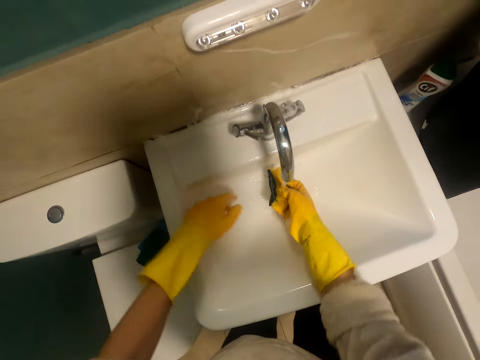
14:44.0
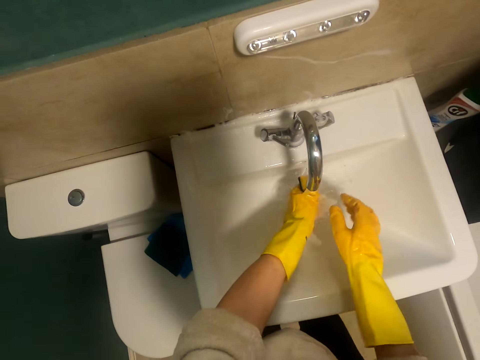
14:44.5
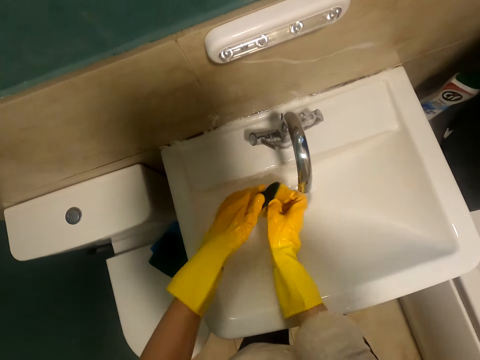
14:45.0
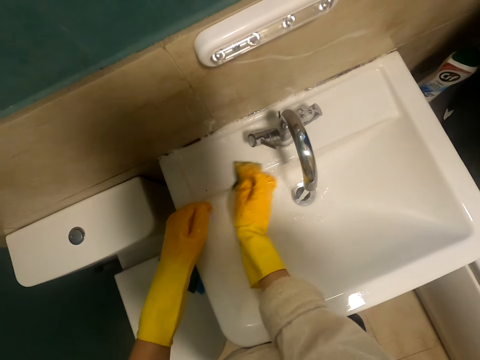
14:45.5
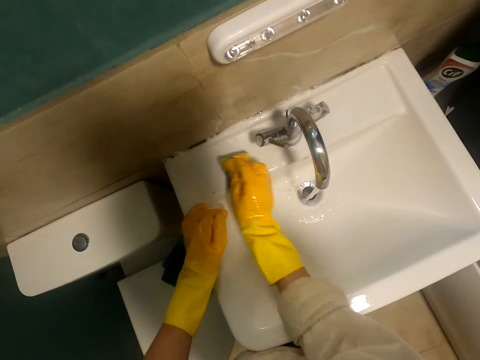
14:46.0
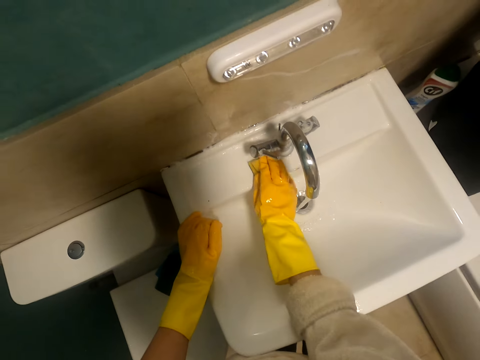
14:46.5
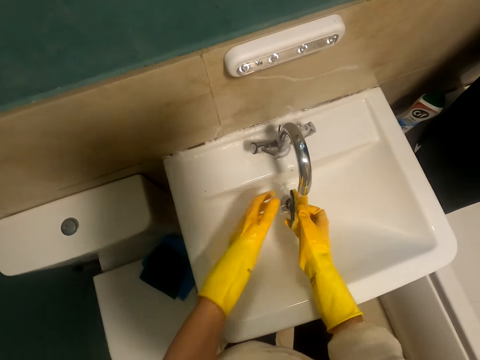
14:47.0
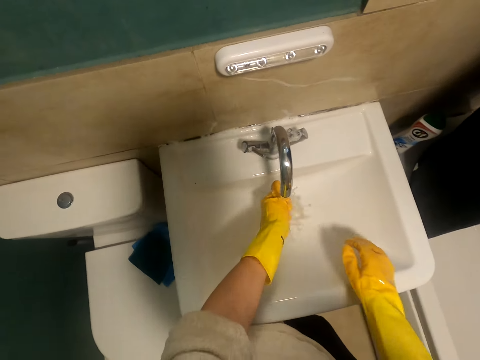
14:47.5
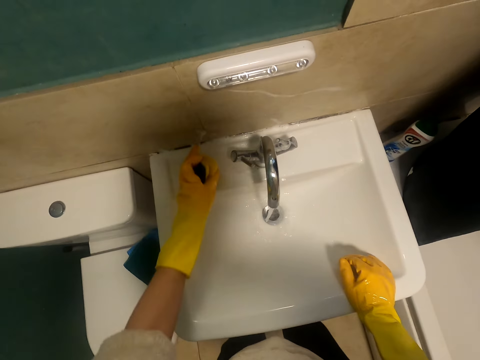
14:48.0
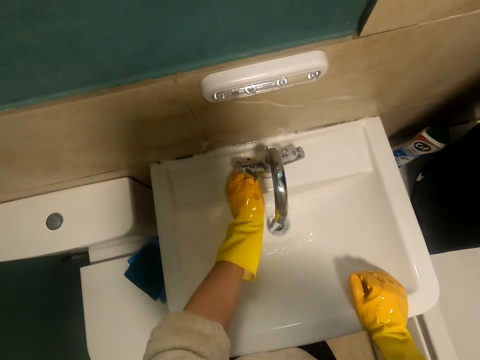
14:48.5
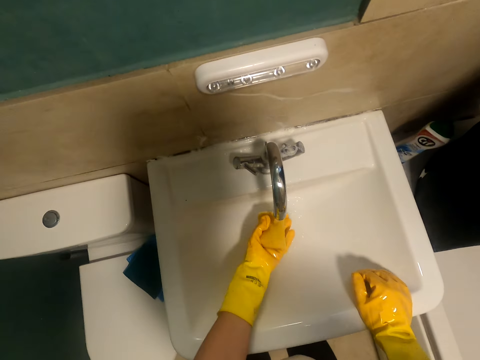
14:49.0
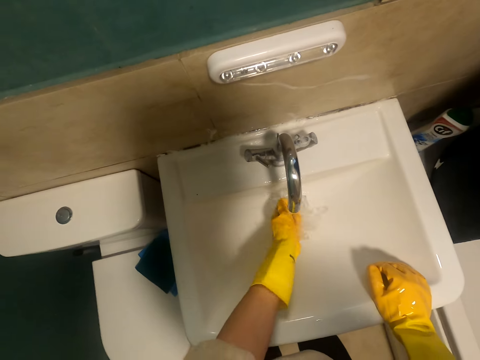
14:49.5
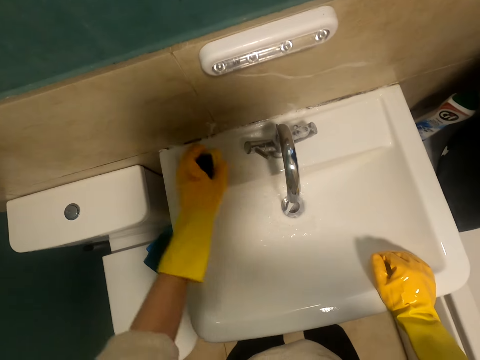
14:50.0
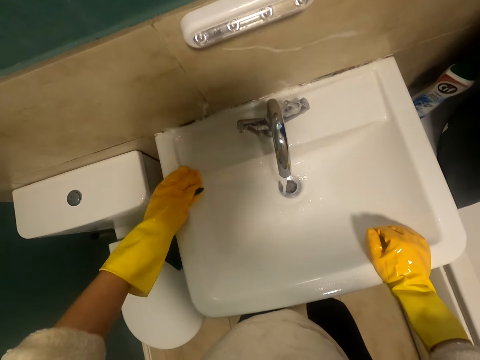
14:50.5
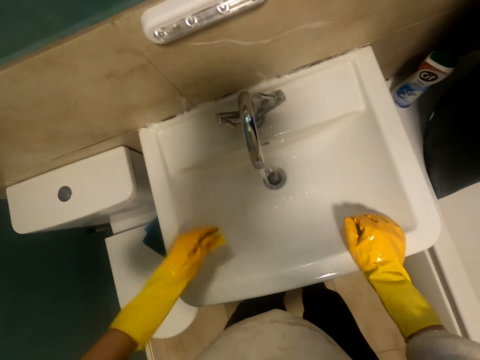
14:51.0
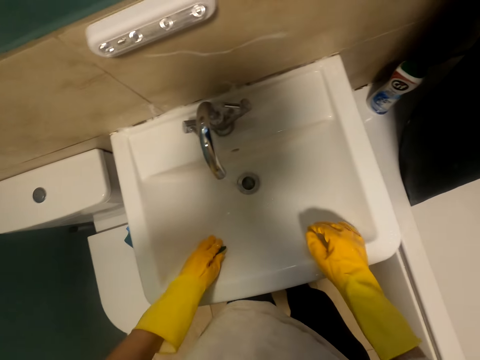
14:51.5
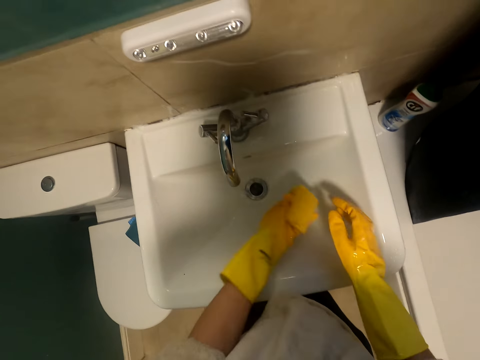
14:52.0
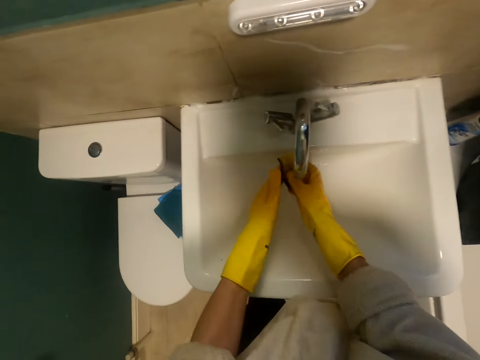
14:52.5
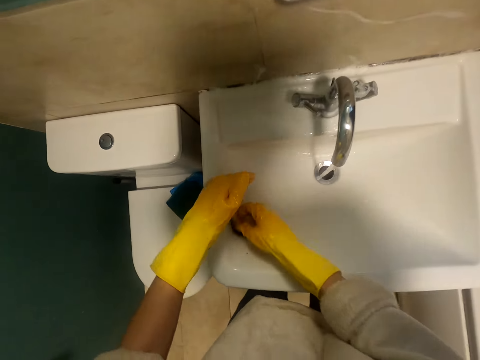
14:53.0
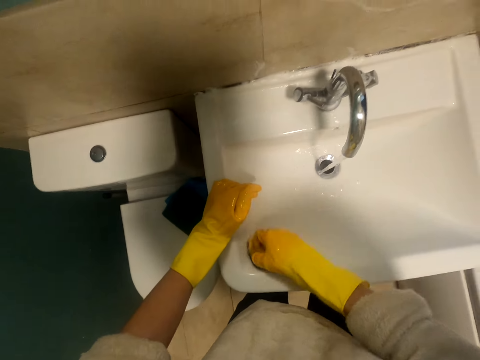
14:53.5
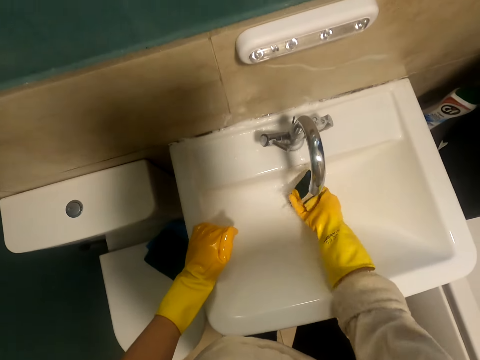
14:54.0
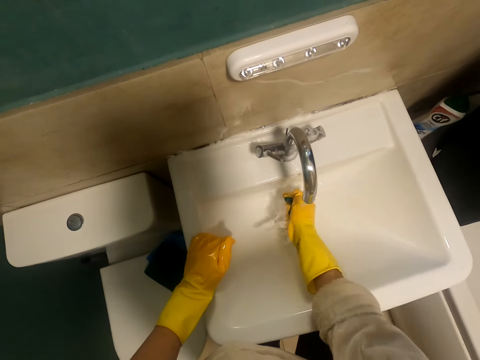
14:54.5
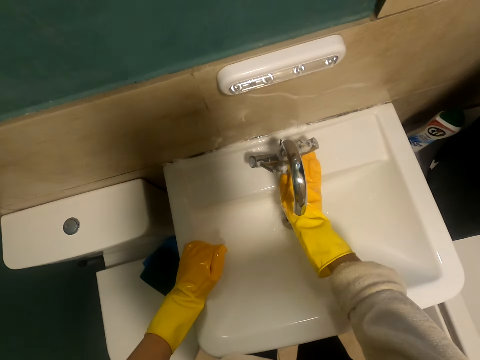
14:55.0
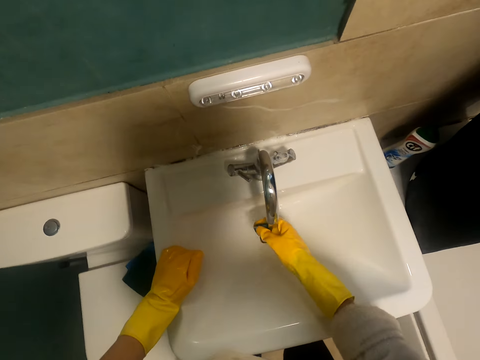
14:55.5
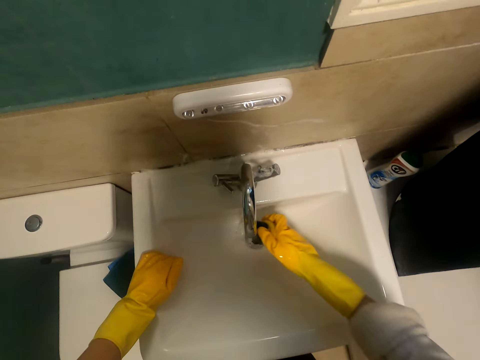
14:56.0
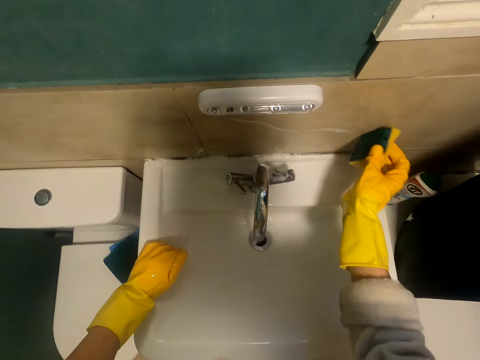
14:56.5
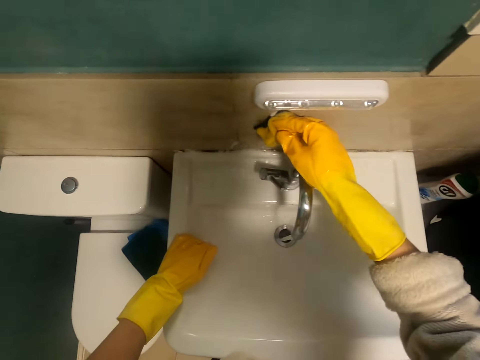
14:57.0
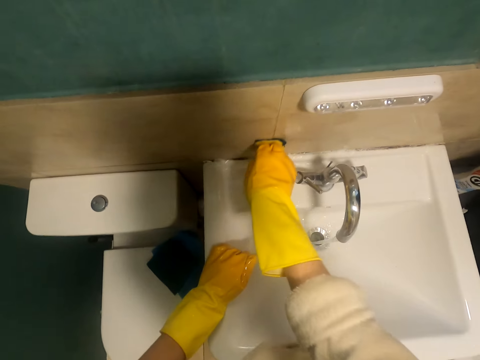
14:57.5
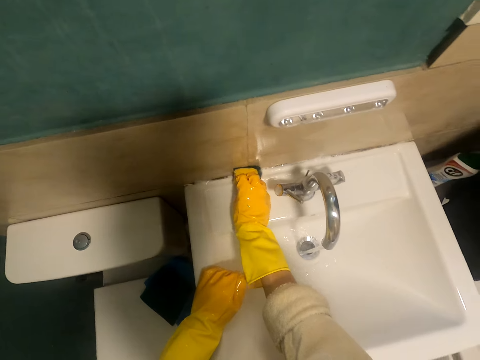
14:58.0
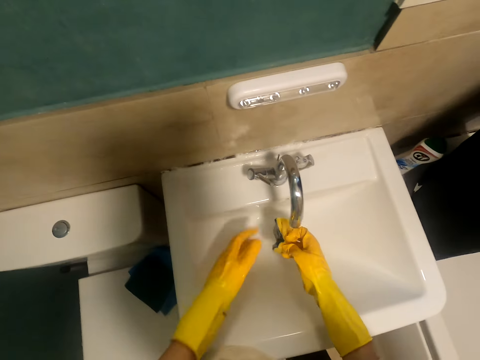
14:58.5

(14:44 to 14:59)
The camera wearer rinses the sponge. They clean the sink. They rinse the sponge. They clean the sink with the sponge. They rinse the sponge. They clean the wall with the sponge.

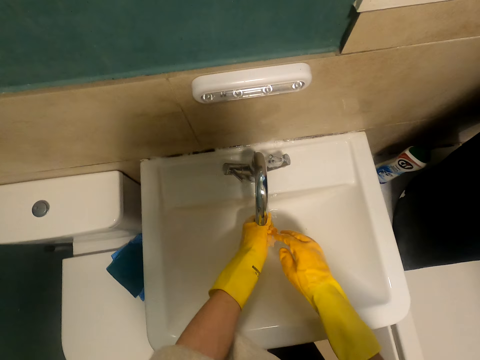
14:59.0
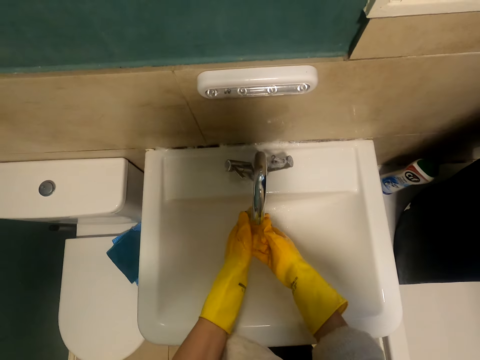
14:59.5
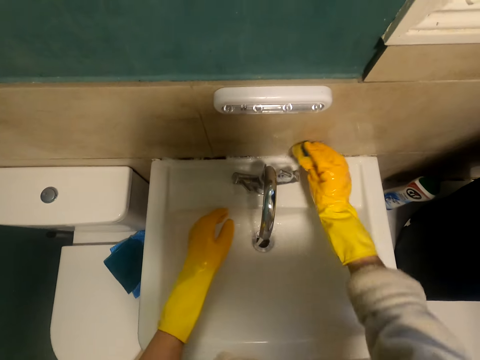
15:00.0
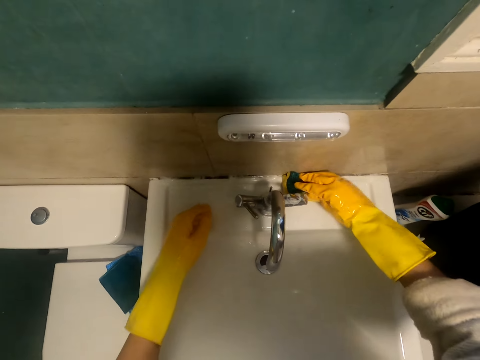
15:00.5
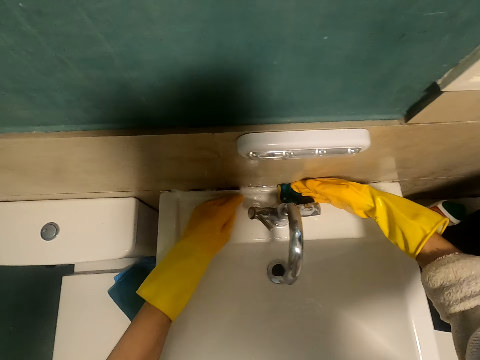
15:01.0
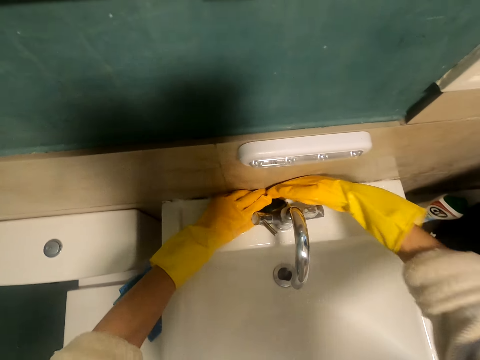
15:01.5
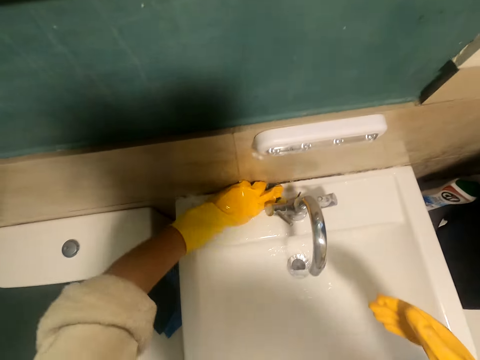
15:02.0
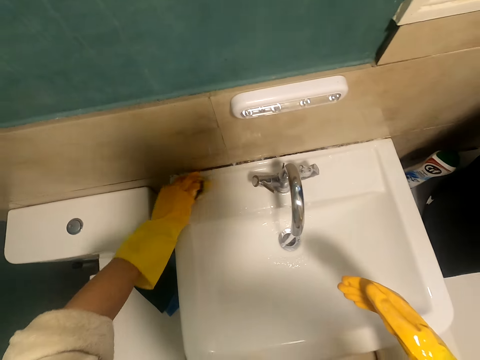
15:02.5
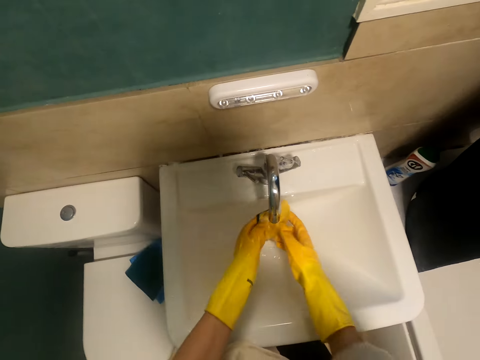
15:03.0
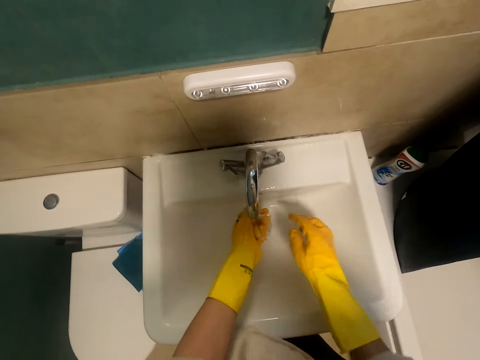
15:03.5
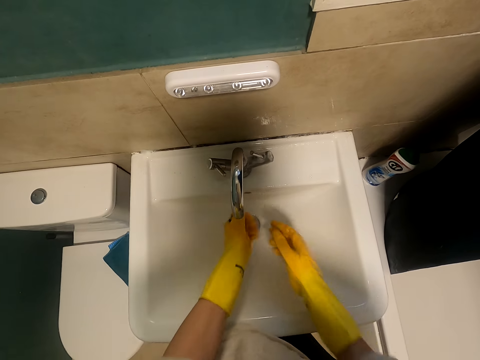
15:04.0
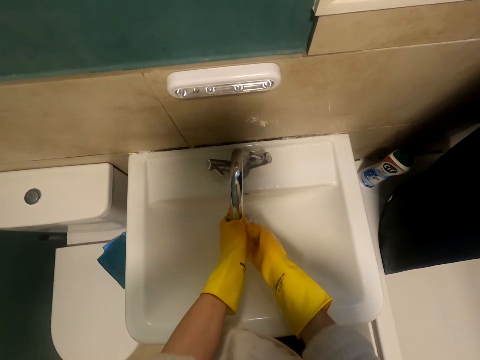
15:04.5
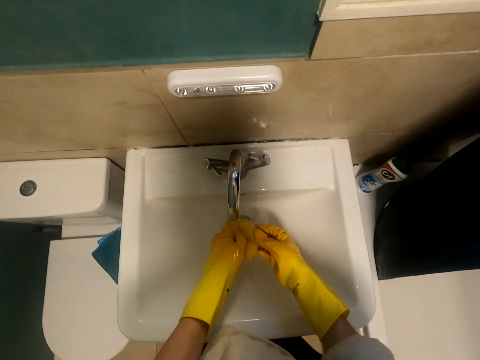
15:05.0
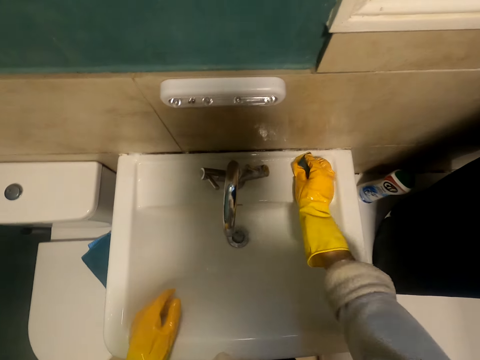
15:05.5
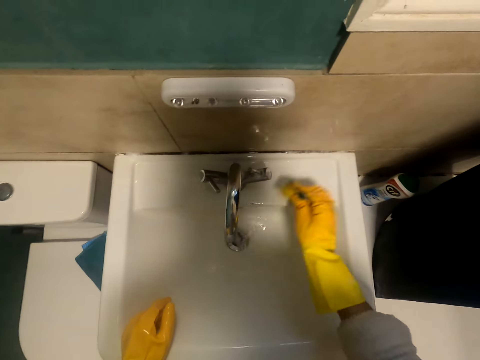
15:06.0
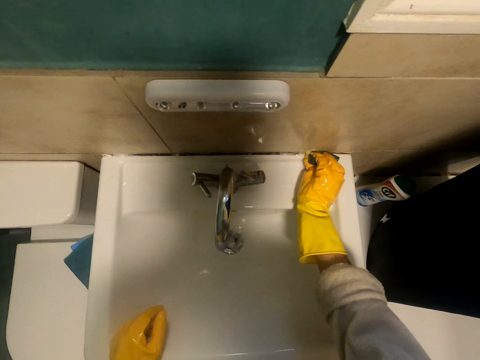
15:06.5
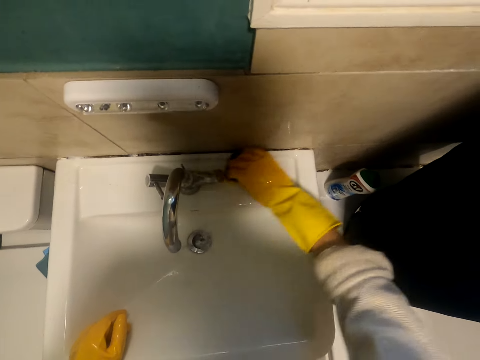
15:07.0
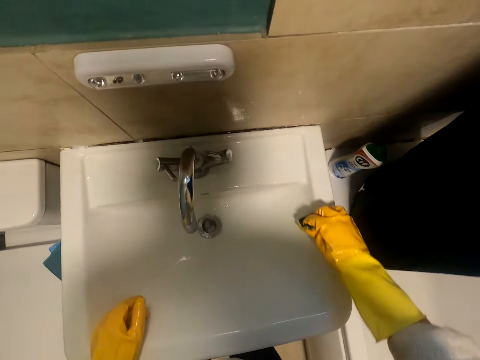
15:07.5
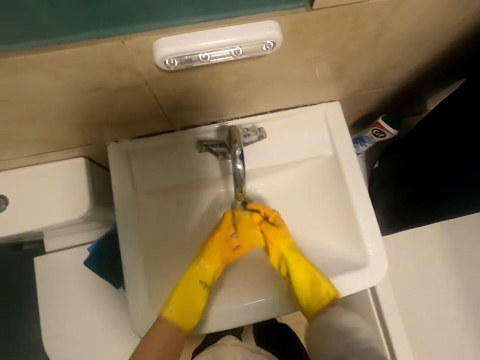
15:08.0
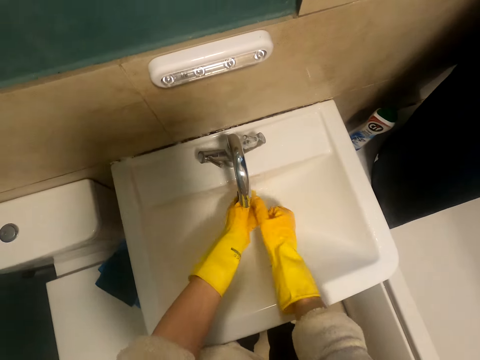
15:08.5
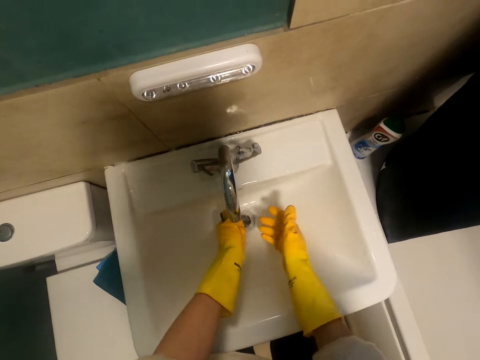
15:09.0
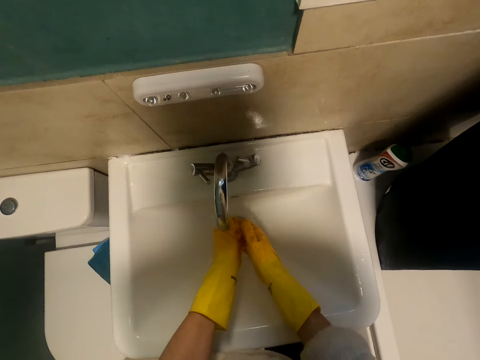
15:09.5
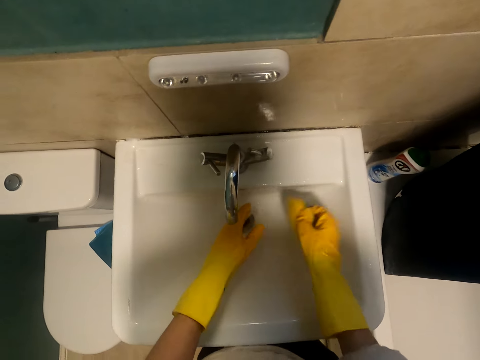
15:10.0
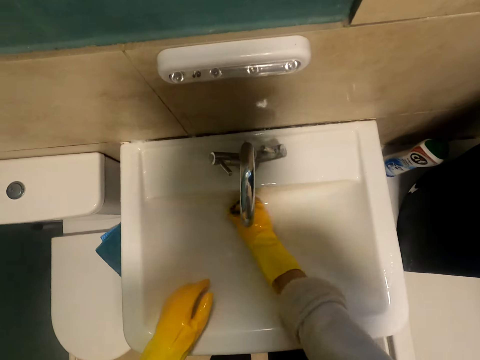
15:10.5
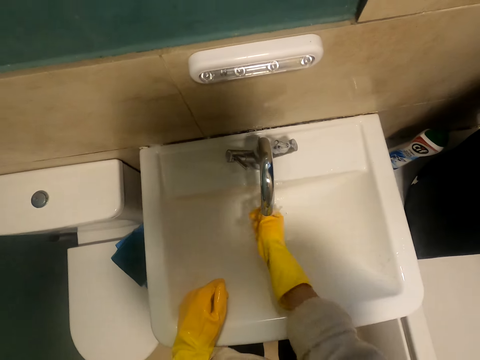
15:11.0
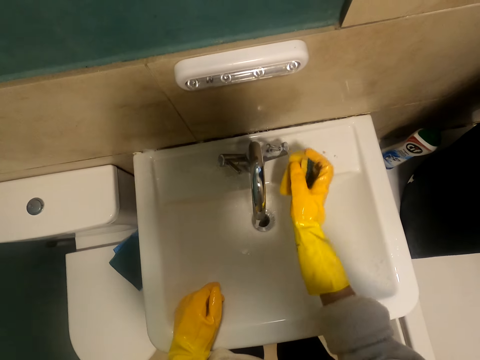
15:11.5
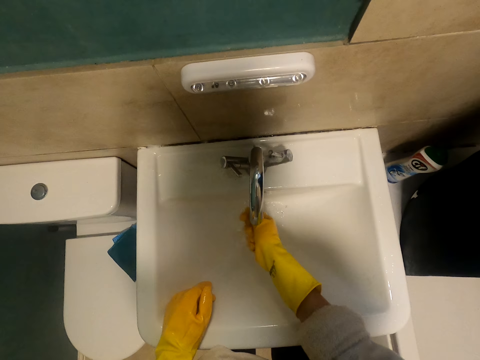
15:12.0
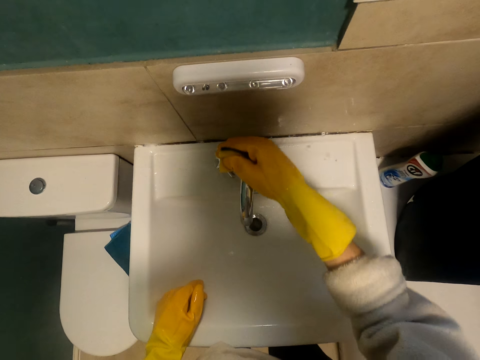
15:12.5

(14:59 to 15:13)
The camera wearer rinses the sponge. They clean the tap. They rinse the sponge. They clean the sink. They rinse the sponge. They clean the sink. They rinse the sponge.
